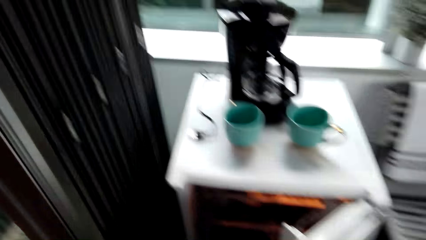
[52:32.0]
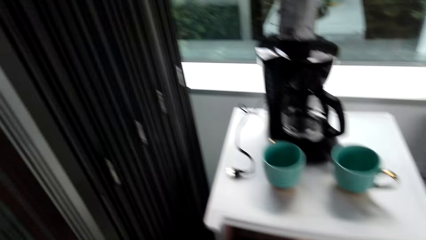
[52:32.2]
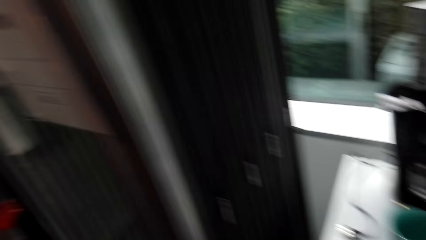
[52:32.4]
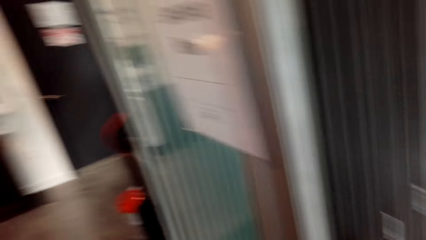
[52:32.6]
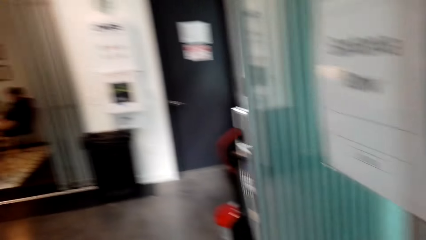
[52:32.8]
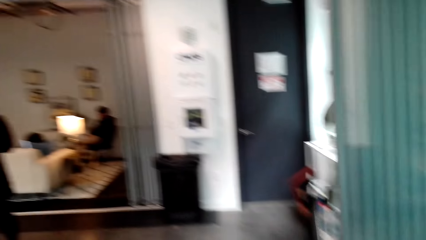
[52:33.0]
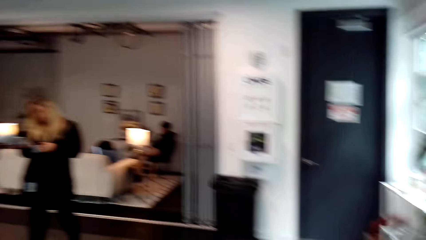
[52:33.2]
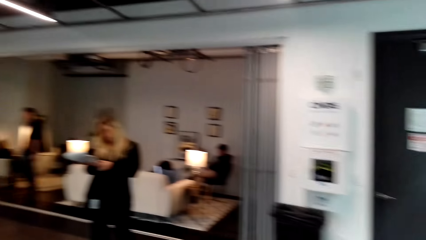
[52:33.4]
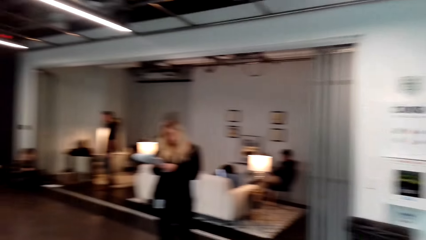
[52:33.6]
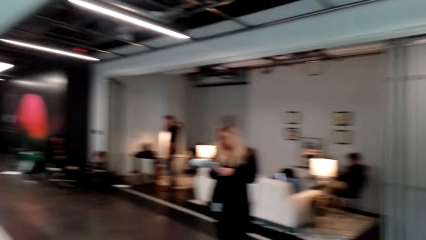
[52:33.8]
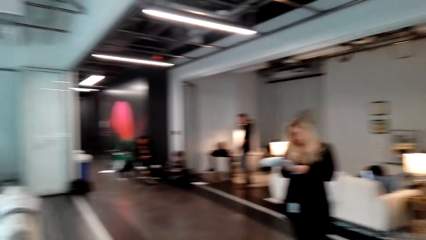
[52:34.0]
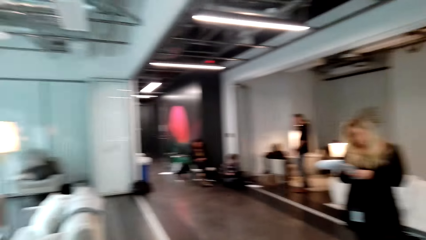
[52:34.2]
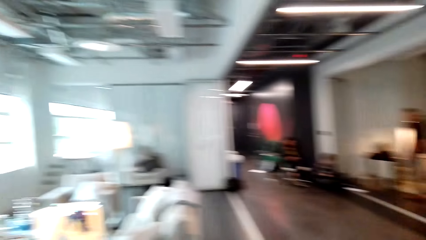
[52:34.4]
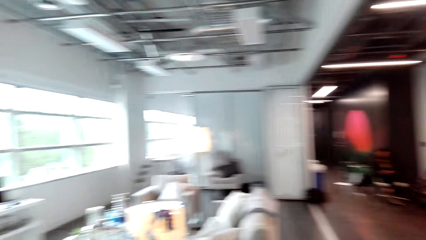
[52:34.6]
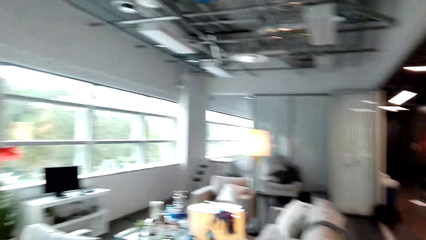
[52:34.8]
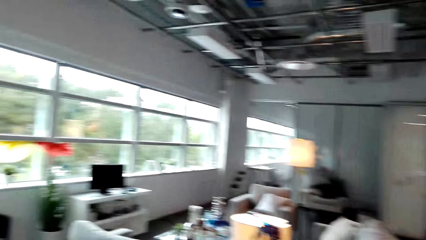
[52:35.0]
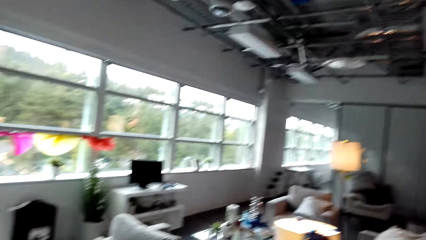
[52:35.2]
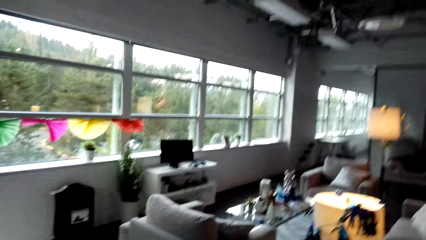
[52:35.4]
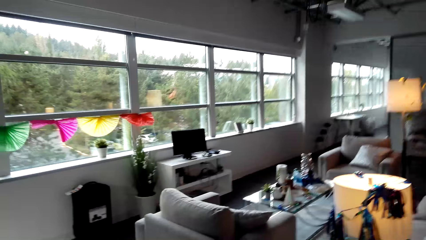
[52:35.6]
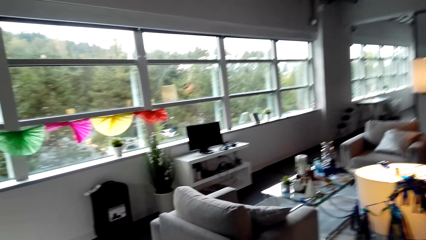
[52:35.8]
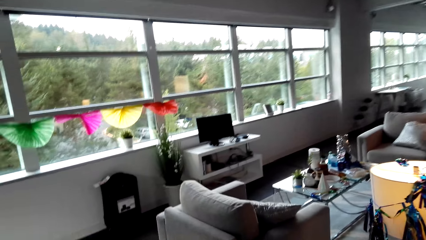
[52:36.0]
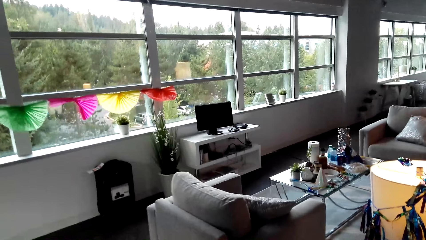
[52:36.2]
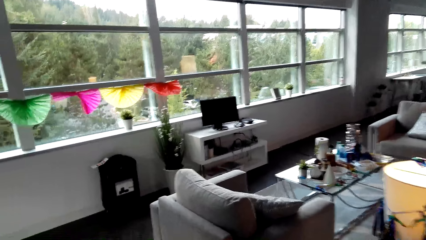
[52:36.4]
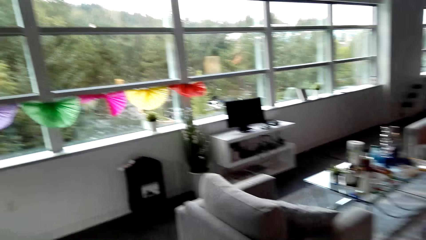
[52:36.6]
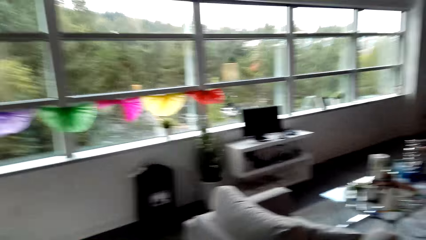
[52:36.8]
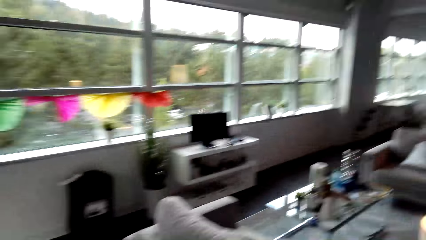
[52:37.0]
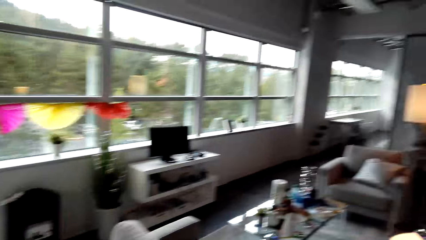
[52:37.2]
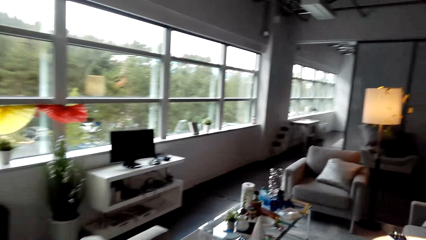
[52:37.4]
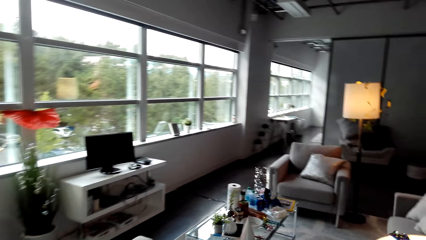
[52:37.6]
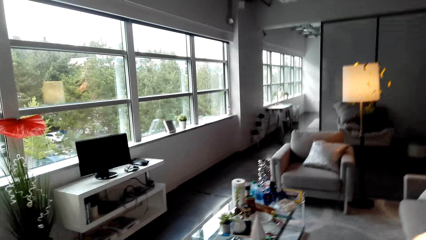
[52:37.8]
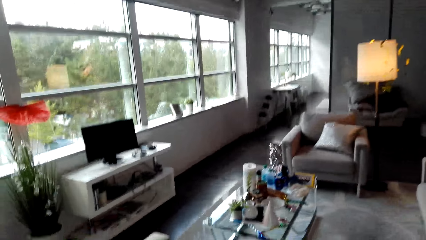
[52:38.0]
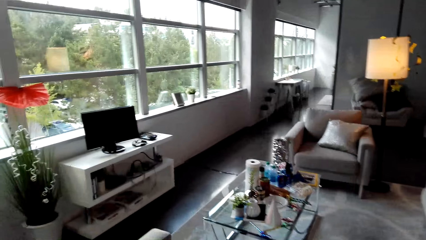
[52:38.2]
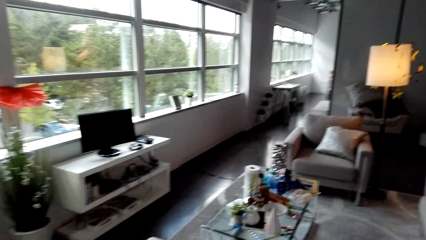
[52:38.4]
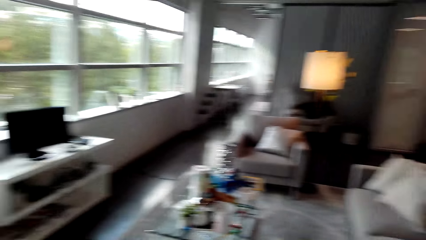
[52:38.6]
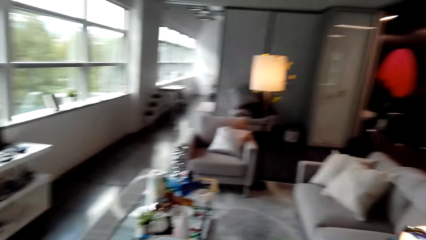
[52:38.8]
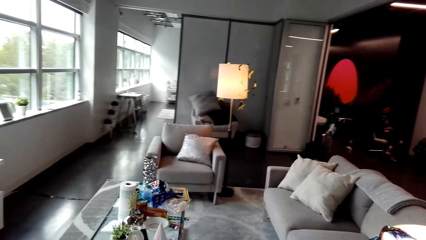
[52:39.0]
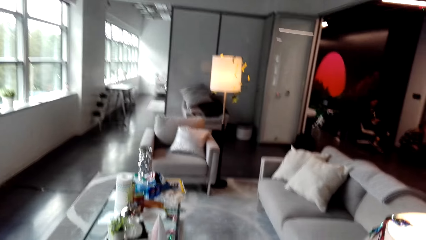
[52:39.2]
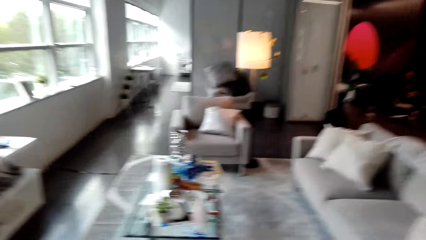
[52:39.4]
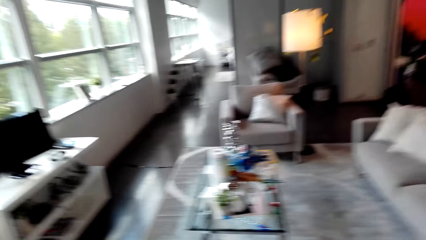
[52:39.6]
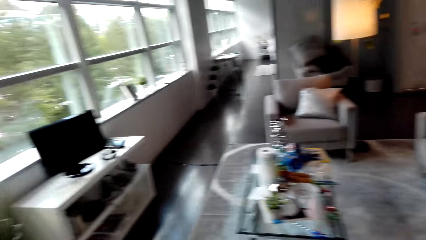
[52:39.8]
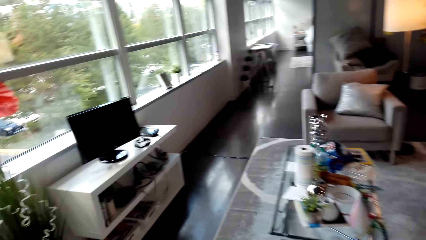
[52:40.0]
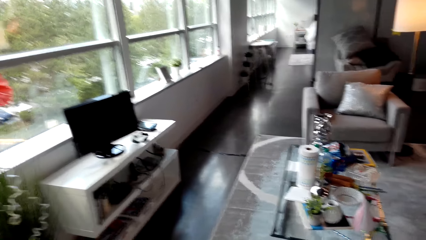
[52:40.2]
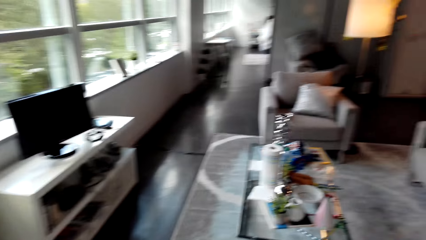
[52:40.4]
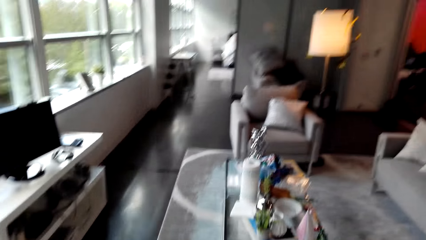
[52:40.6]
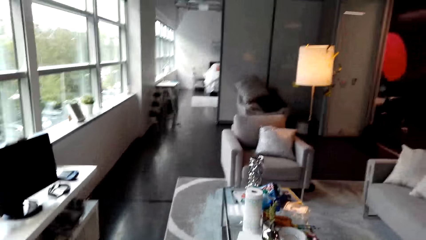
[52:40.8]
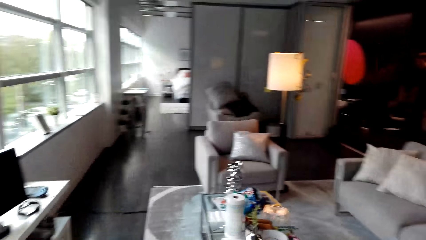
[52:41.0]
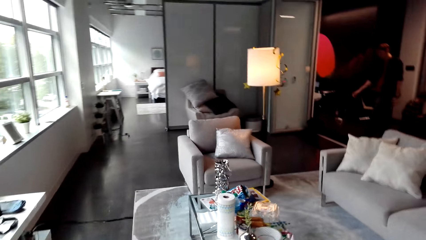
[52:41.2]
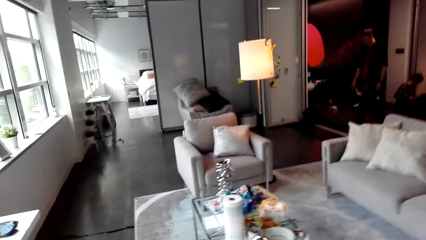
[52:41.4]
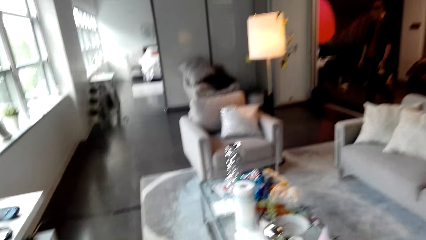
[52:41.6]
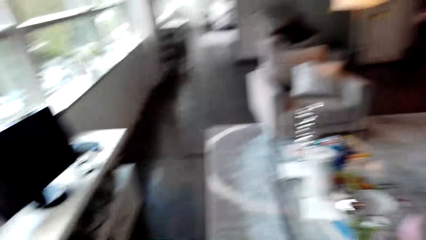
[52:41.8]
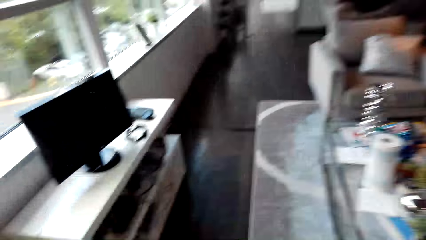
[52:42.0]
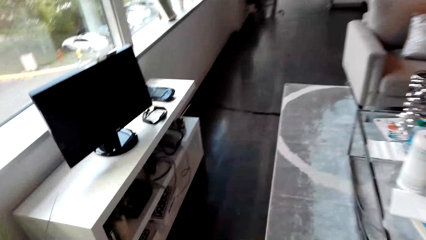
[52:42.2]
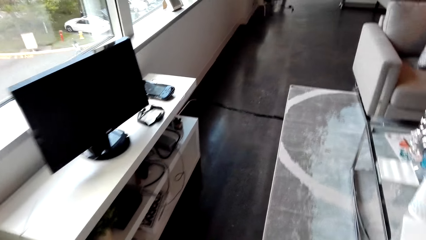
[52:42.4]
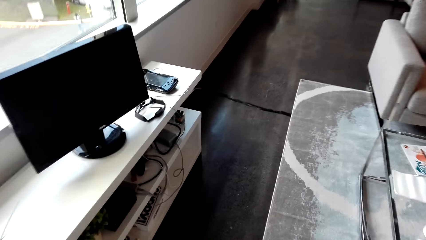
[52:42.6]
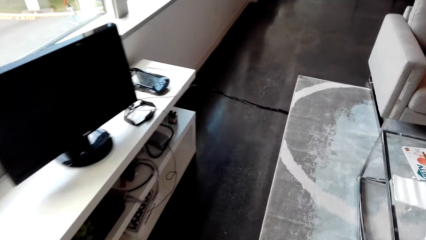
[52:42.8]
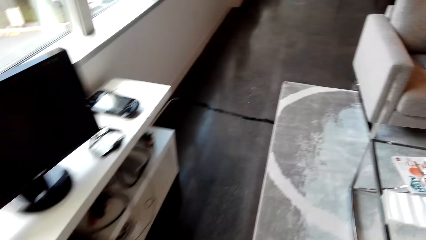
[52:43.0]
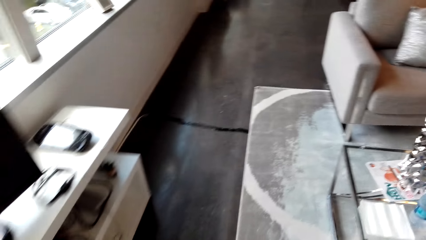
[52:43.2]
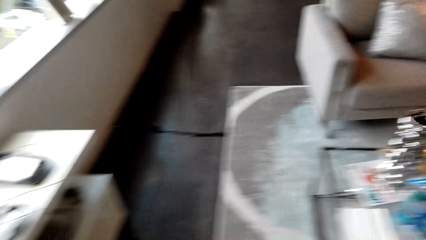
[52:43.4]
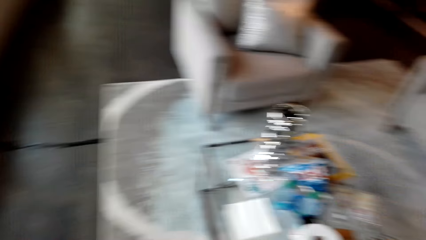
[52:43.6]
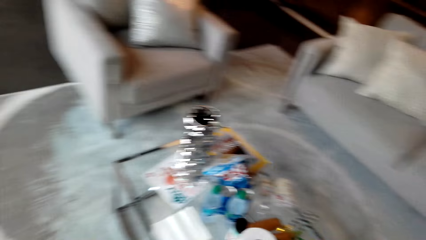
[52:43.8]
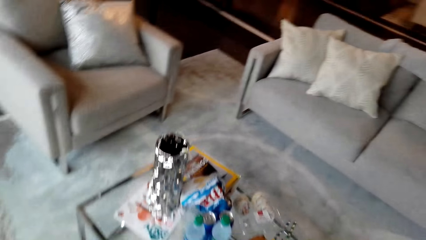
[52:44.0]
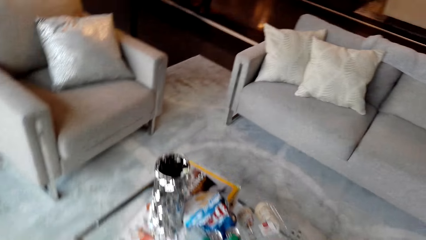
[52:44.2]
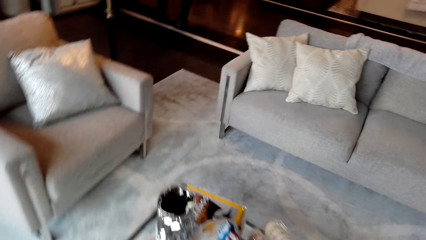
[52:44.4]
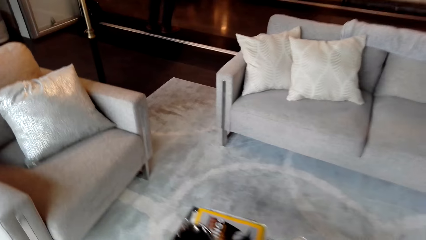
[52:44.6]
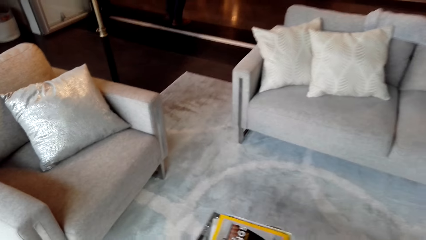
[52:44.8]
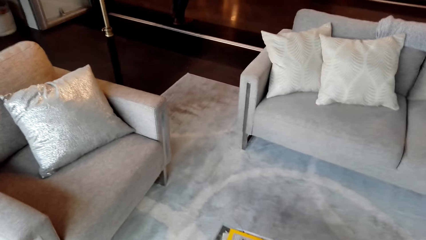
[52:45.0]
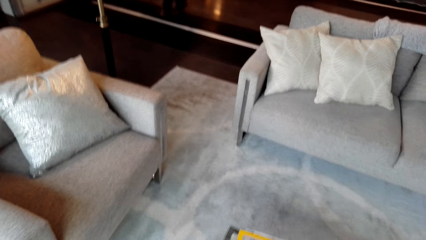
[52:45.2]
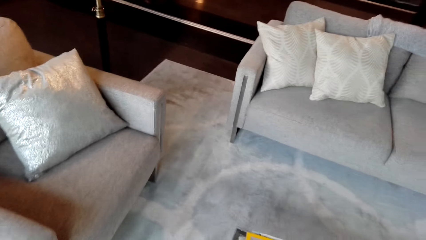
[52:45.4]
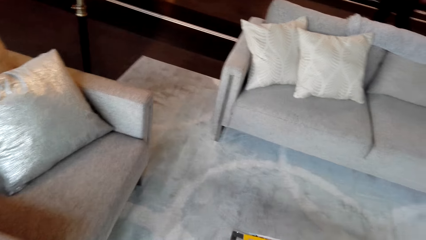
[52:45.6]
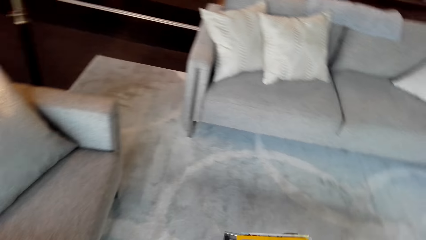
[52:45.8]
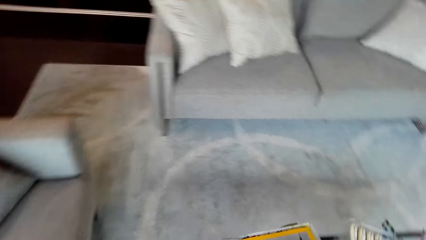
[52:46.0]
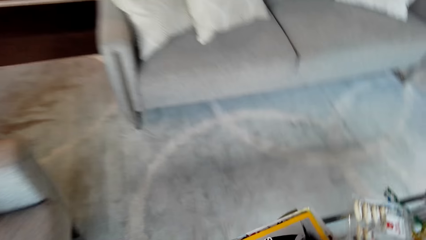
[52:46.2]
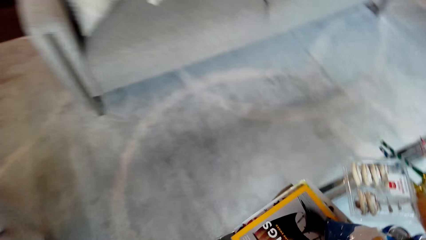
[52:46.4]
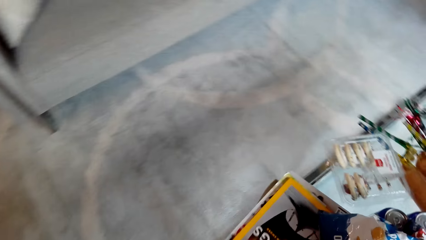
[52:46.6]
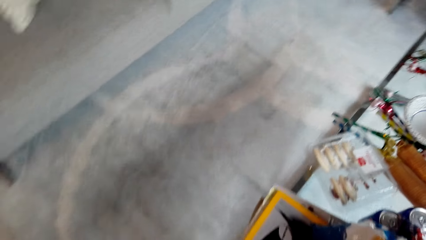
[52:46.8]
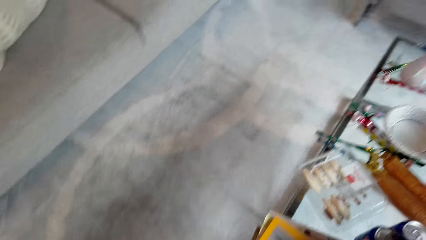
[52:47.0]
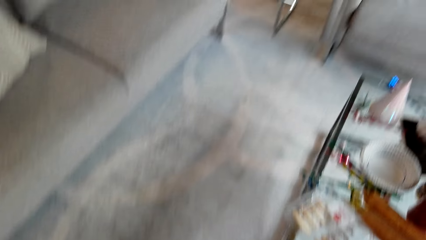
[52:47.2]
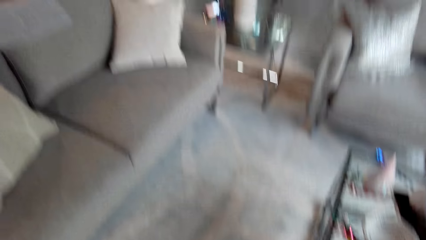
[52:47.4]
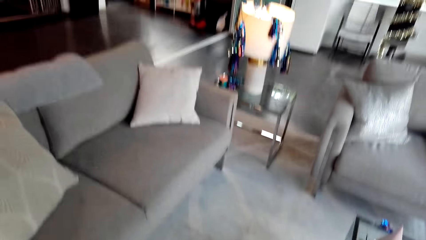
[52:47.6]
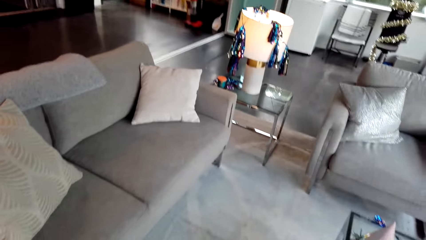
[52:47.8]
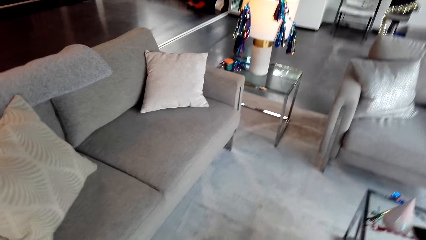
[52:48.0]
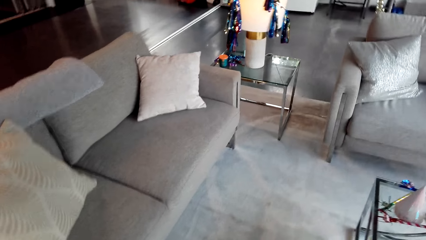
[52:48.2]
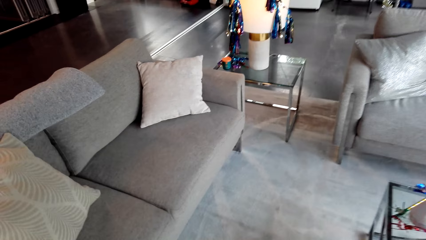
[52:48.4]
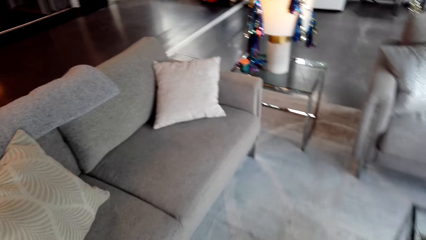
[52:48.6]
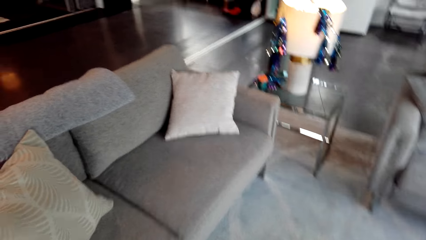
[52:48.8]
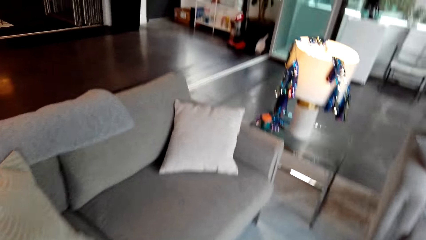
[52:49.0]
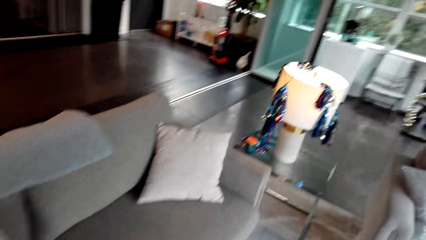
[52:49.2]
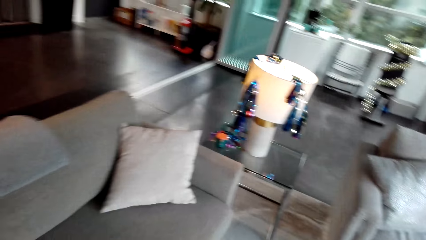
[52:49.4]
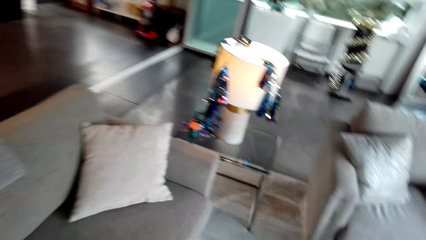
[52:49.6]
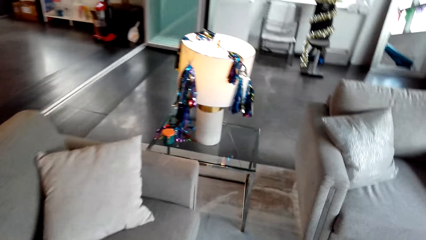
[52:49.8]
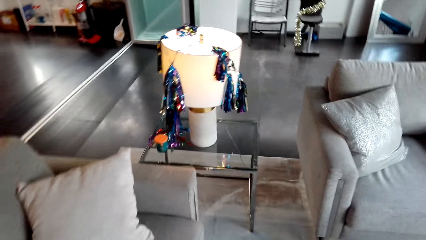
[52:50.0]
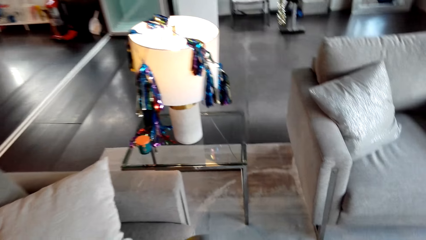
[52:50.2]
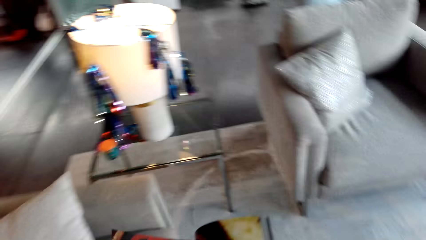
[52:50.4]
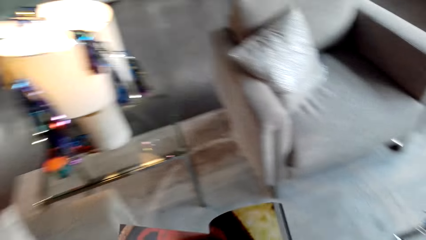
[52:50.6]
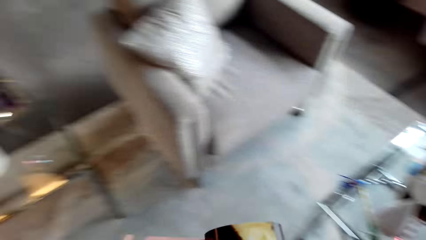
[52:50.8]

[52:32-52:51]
The camera wearer walks. They talk. They take something on the table.
